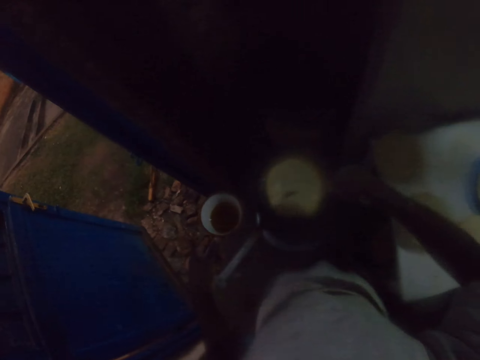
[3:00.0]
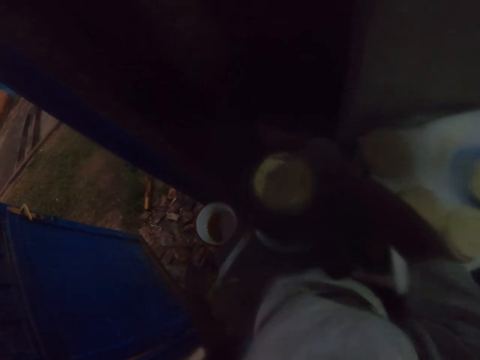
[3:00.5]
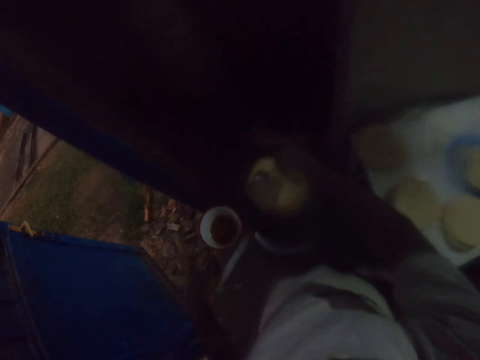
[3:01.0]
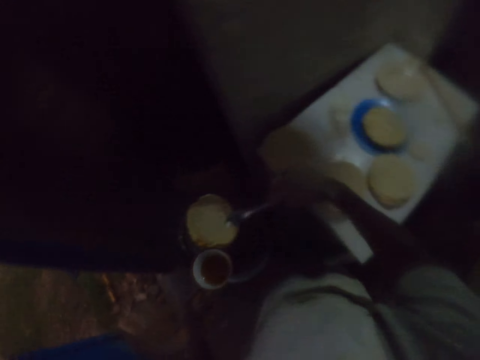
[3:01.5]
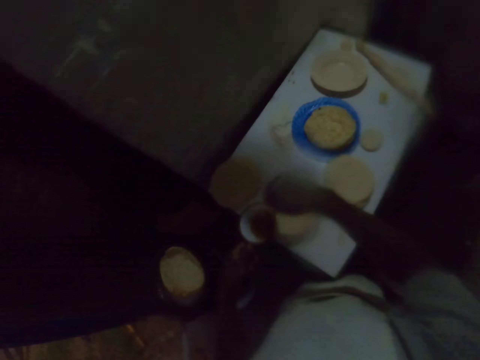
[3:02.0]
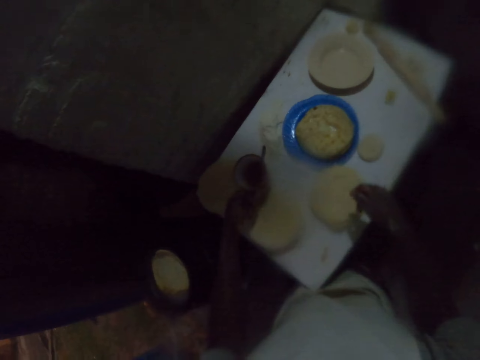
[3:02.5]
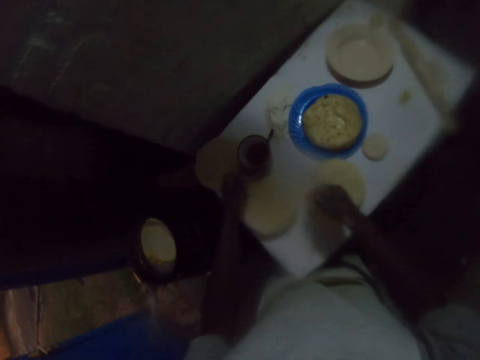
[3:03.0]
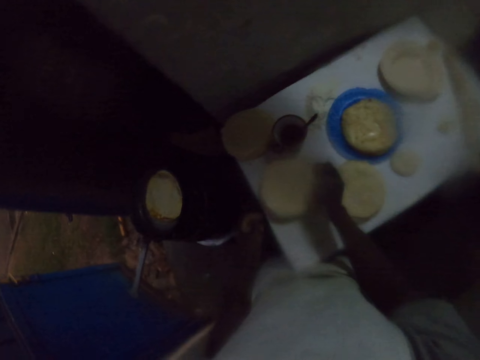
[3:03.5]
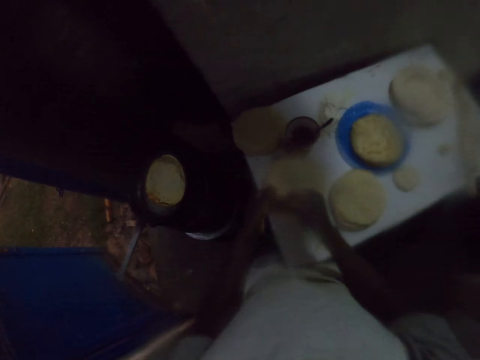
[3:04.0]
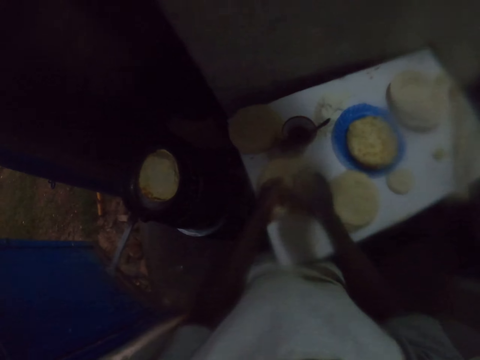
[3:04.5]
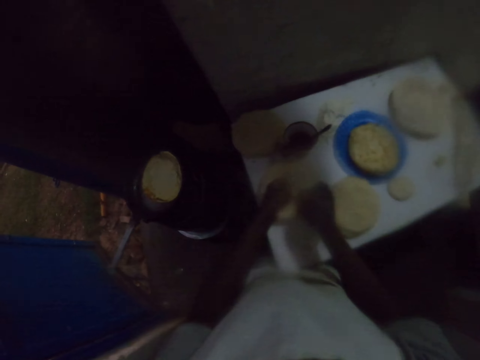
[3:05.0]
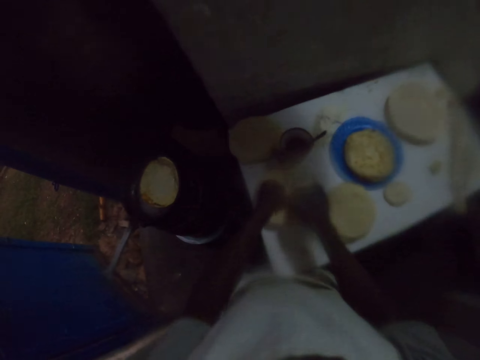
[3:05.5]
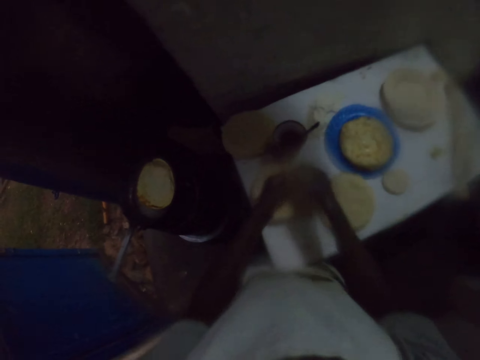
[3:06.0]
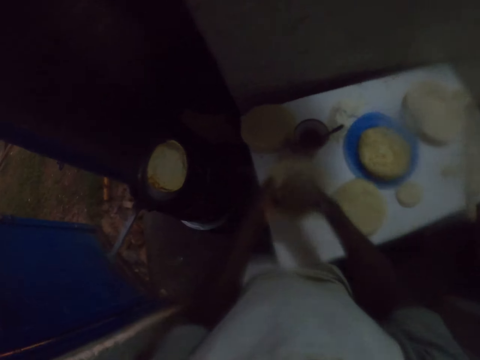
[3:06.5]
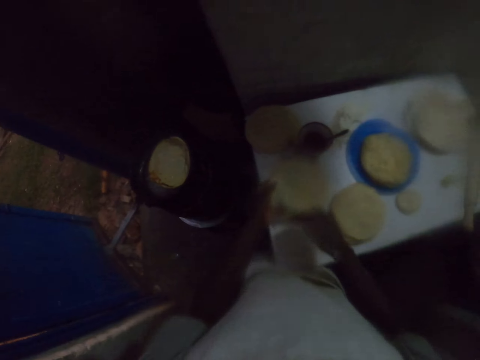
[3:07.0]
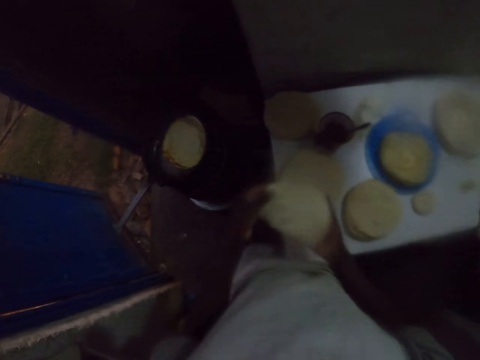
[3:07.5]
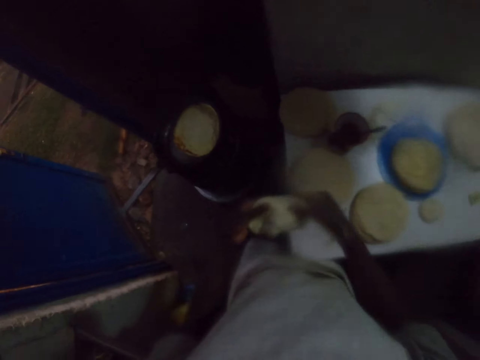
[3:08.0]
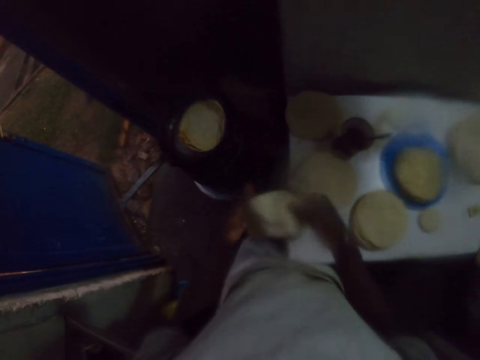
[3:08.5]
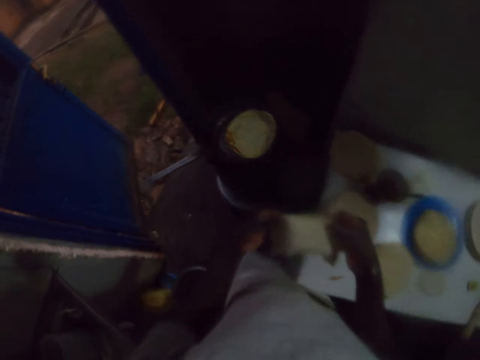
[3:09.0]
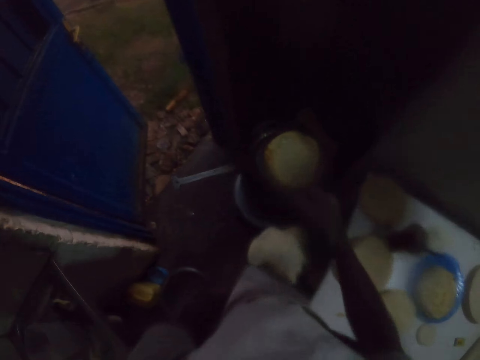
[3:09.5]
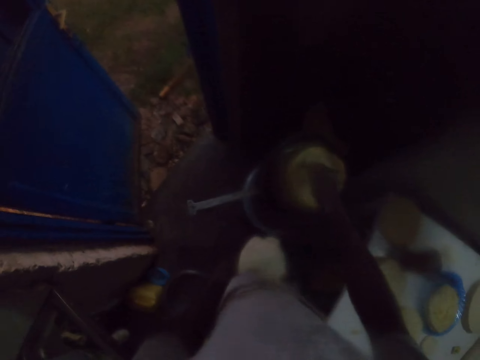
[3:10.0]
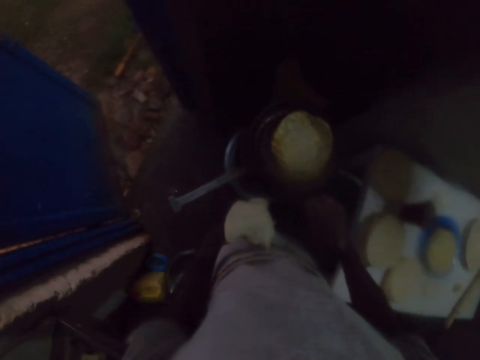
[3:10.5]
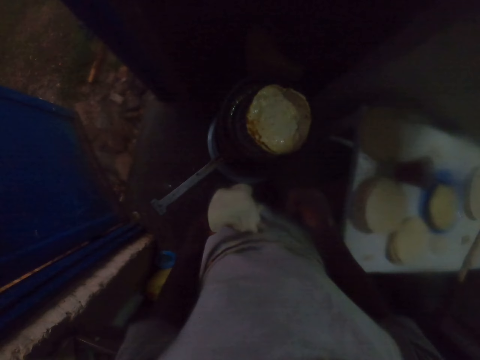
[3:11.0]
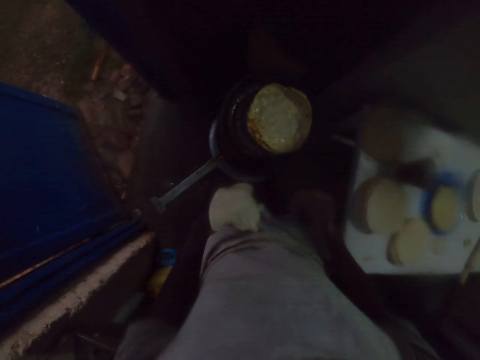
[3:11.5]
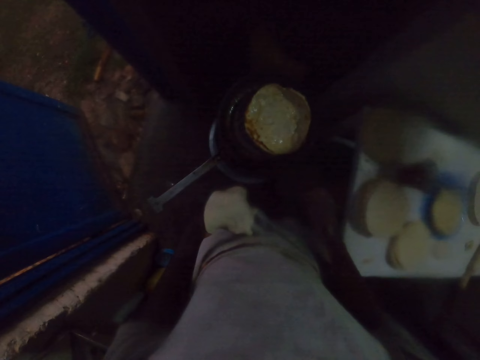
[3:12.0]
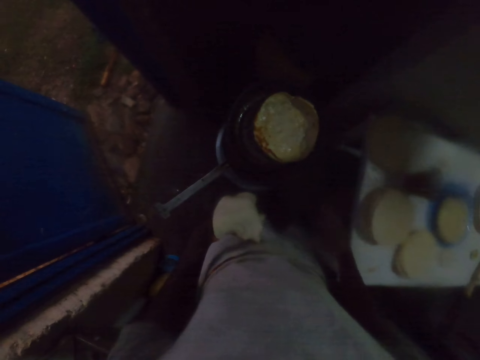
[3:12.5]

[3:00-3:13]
The camera wearer spins the dough. They drop a spoon. They put a mug of cooking oil on the table. They check the dough. They pick up the rolled dough on the table. They stretch the dough. They pick up something. They check something.

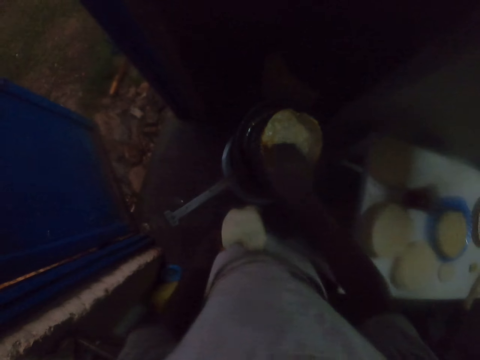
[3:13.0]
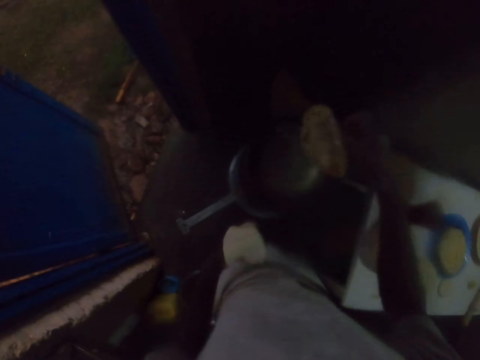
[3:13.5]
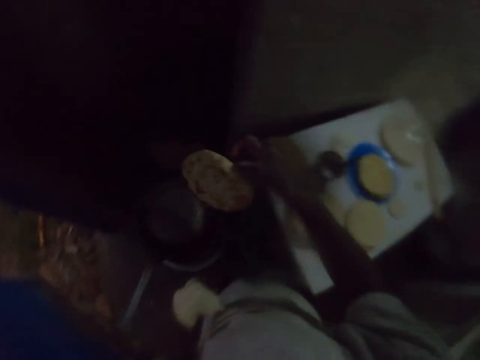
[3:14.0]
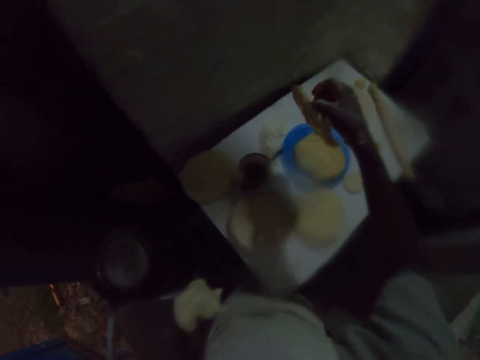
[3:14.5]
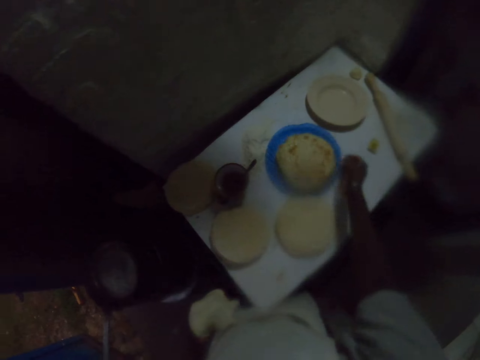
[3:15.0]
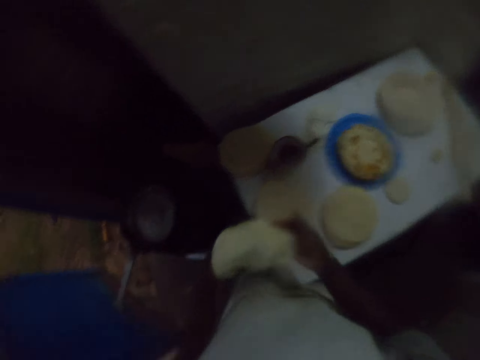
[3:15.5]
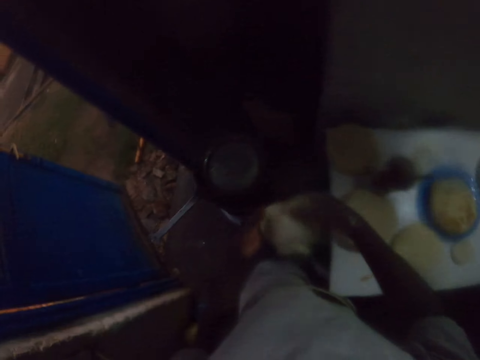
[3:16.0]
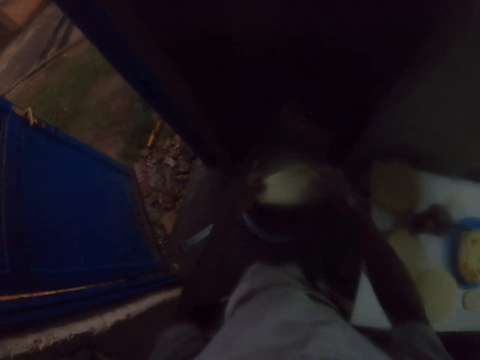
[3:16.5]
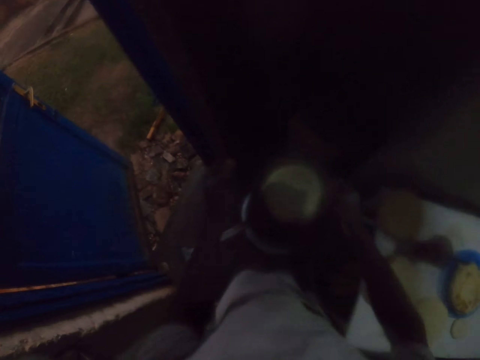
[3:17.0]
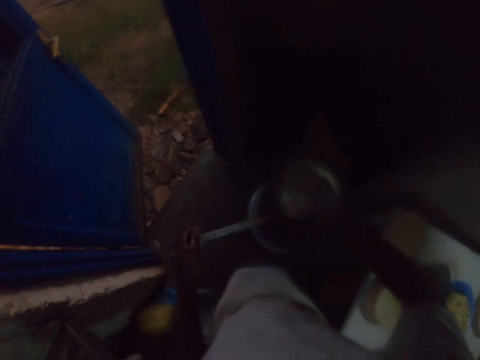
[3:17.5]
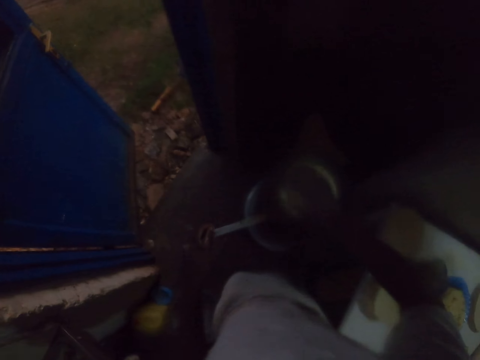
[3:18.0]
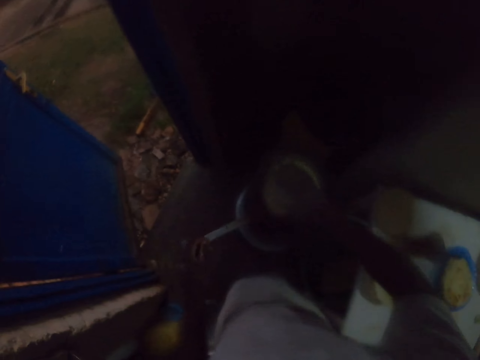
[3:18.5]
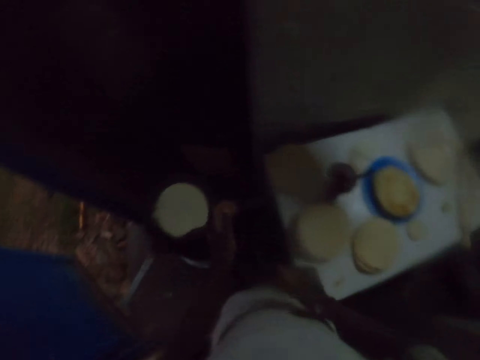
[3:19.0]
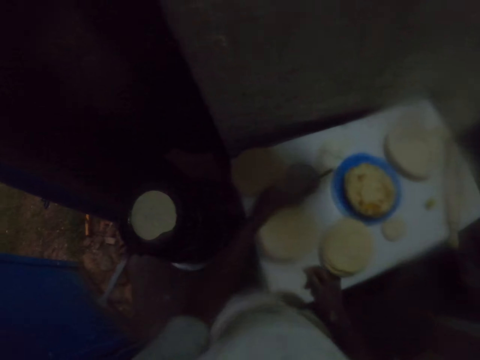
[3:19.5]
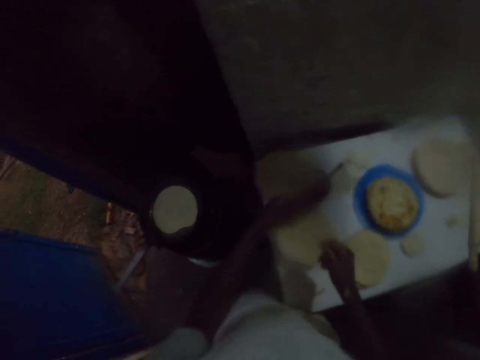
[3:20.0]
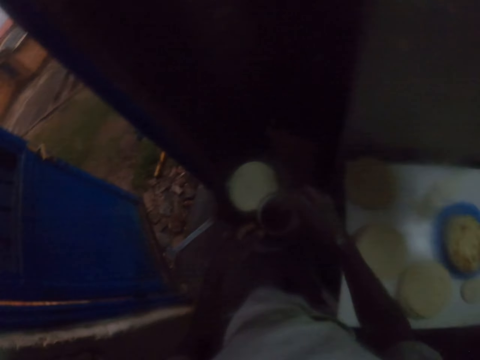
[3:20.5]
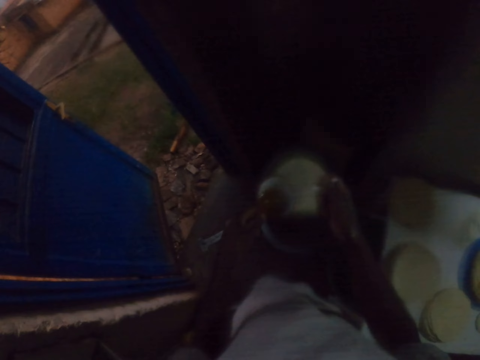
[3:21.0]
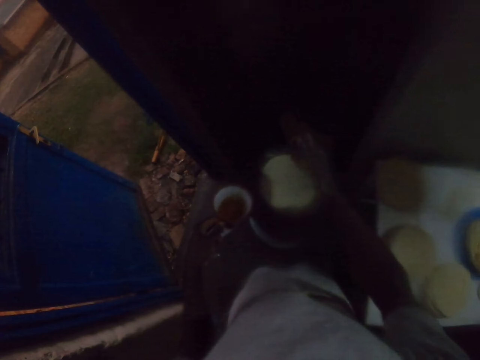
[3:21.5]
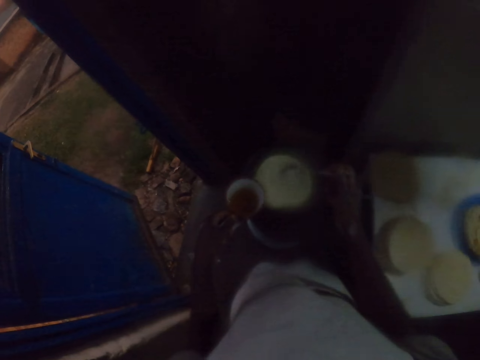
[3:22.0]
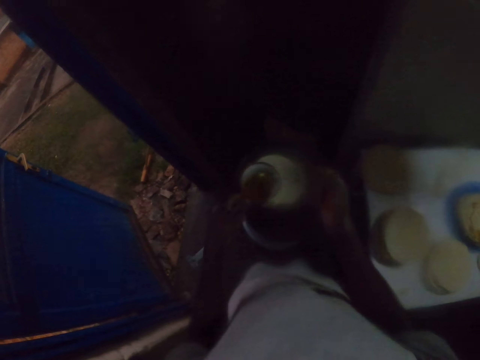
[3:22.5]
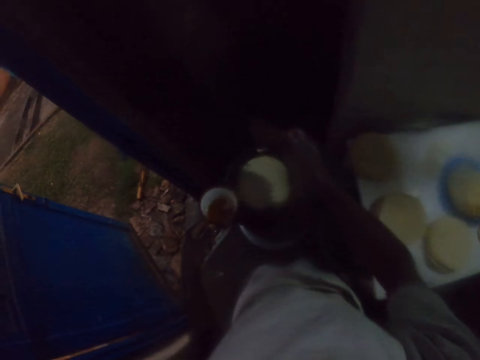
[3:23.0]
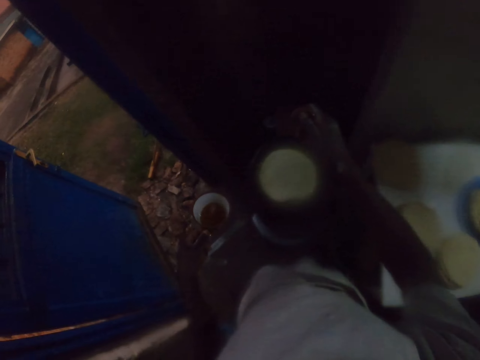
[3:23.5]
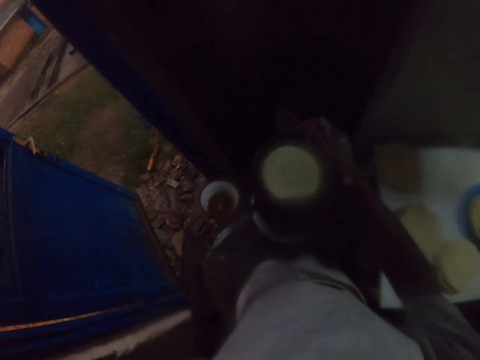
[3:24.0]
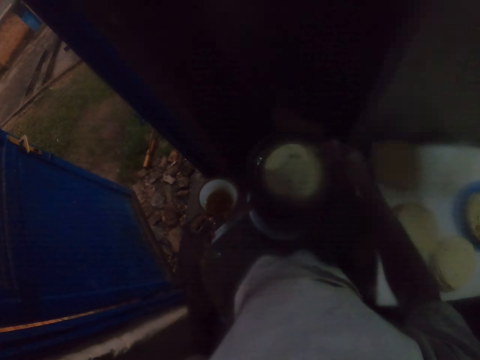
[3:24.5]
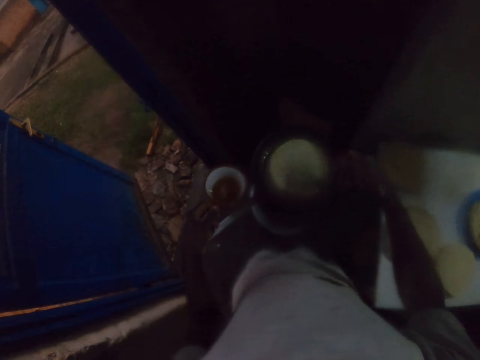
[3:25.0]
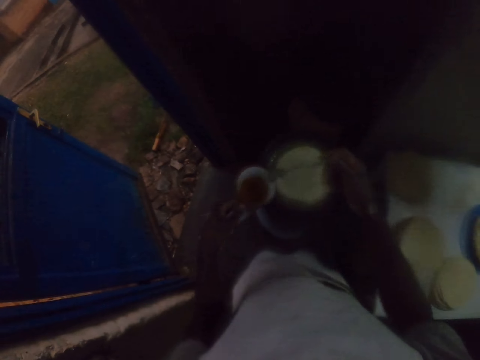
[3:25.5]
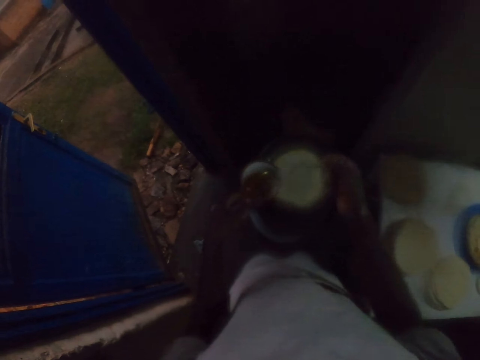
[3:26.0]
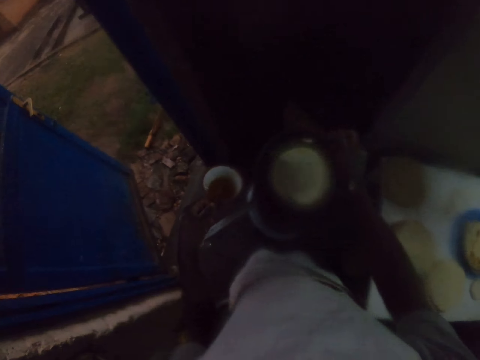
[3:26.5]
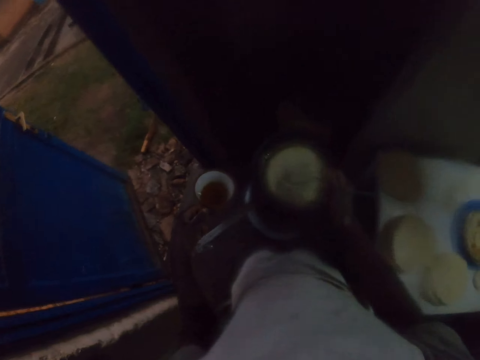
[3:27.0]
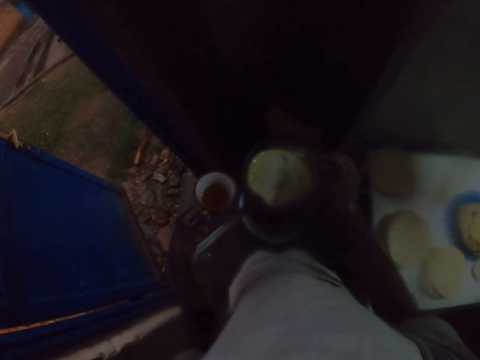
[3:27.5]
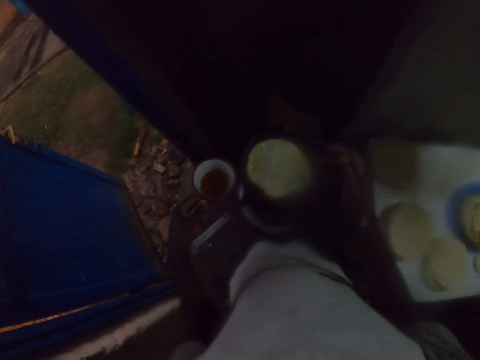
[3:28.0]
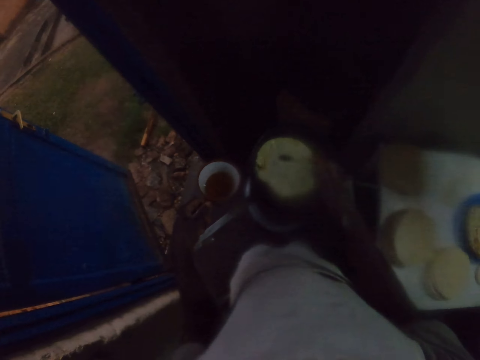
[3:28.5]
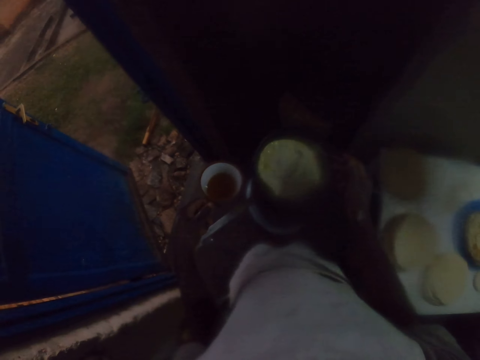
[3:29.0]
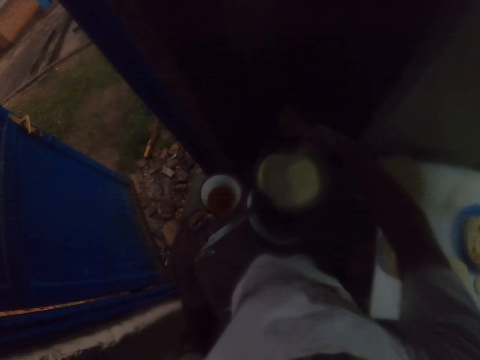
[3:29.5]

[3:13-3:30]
The camera wearer removes the roti in the frying pan. They put the roti in a plate. They put a rolled dough in the frying pan. They spin the dough. They pick up a mug of cooking oil. They pick up a spoon. They scoop oil. They apply oil on the dough. They pour the cooking oil in the frying pan. They scoop oil. They apply oil on the dough. They scoop oil. They apply oil on the dough. They shake the spoon. They turn the dough.
